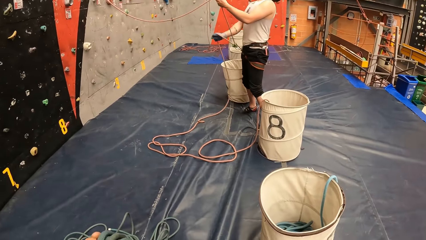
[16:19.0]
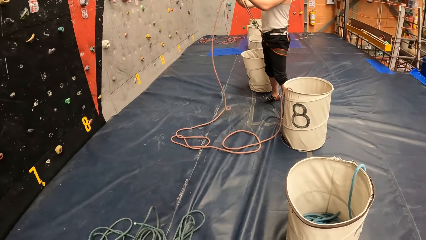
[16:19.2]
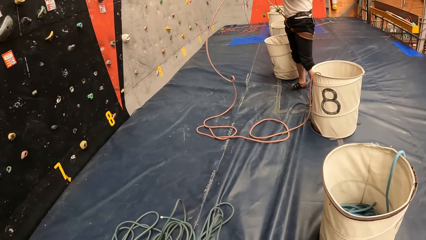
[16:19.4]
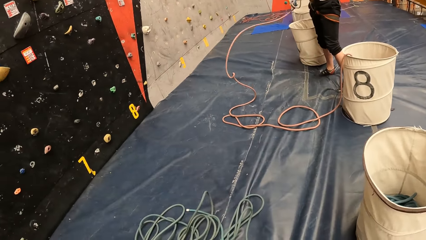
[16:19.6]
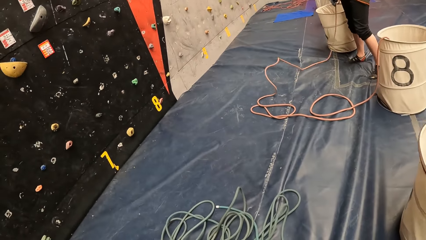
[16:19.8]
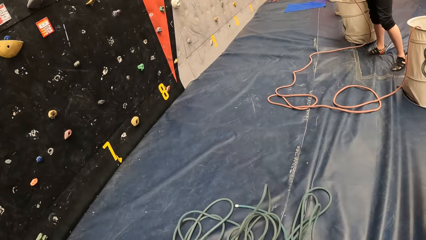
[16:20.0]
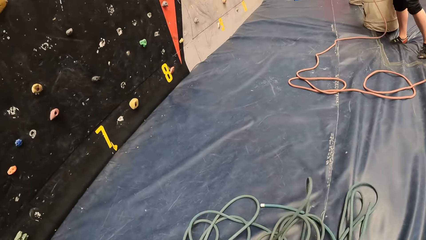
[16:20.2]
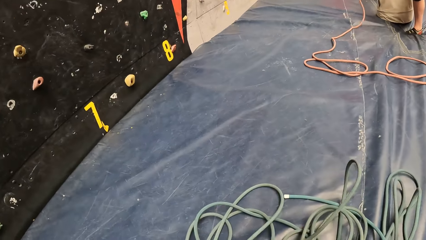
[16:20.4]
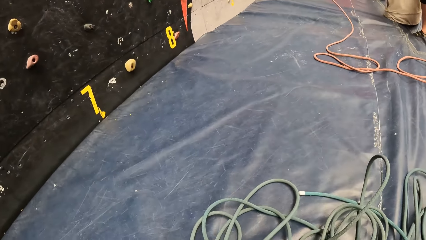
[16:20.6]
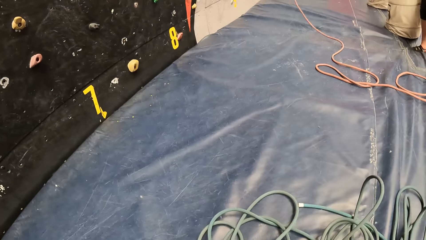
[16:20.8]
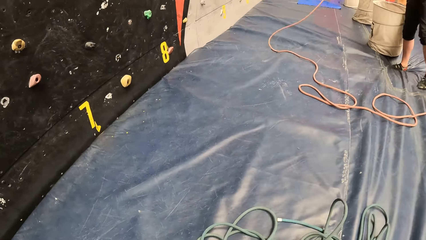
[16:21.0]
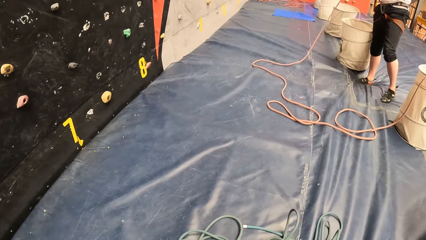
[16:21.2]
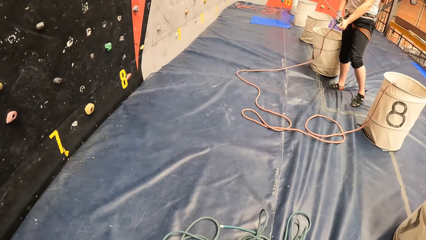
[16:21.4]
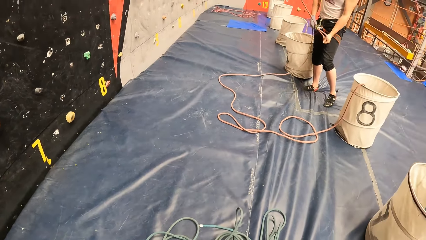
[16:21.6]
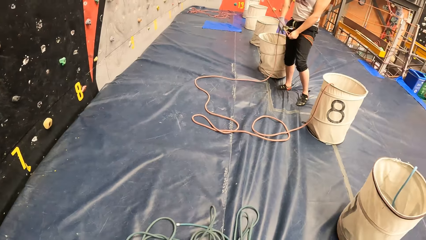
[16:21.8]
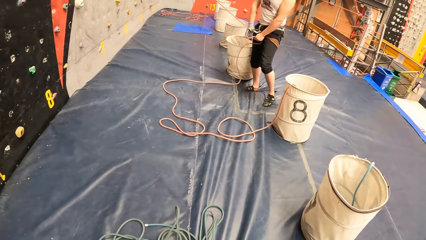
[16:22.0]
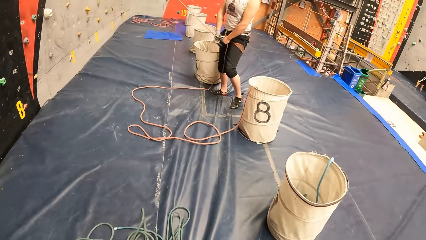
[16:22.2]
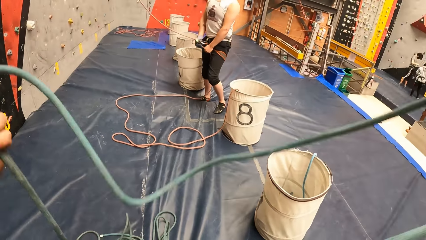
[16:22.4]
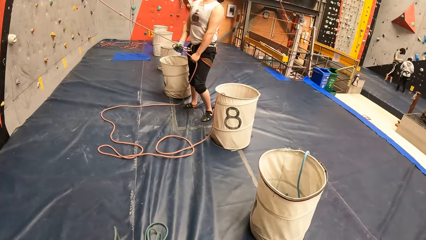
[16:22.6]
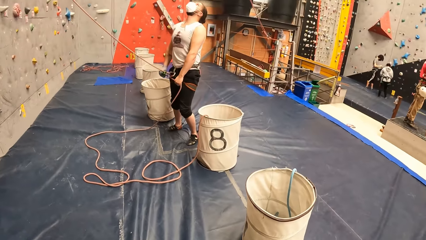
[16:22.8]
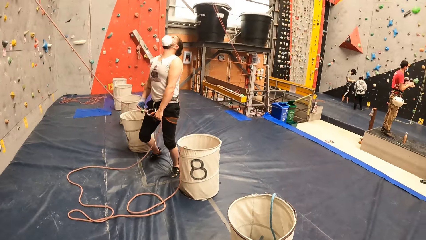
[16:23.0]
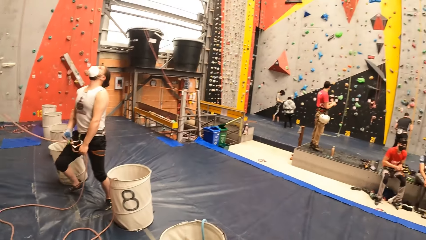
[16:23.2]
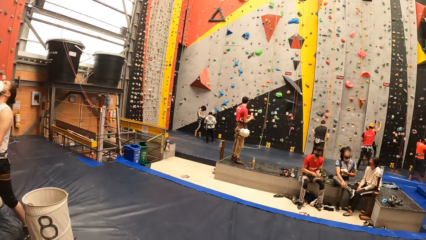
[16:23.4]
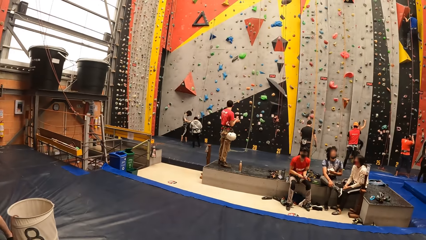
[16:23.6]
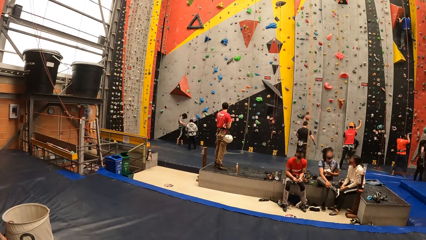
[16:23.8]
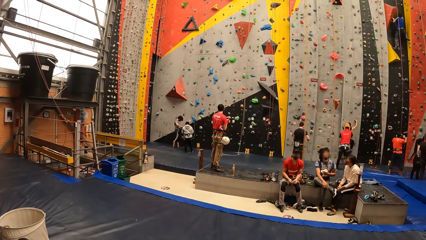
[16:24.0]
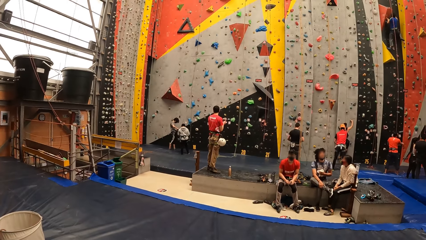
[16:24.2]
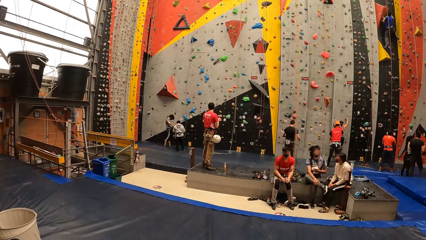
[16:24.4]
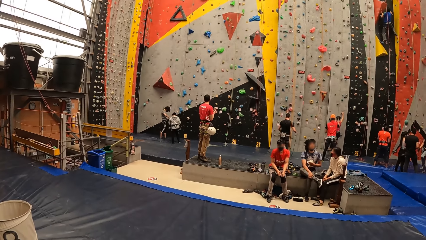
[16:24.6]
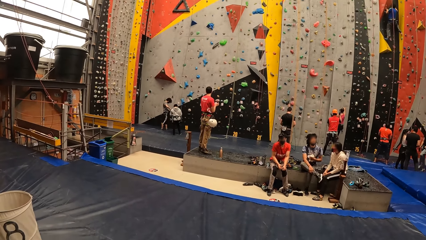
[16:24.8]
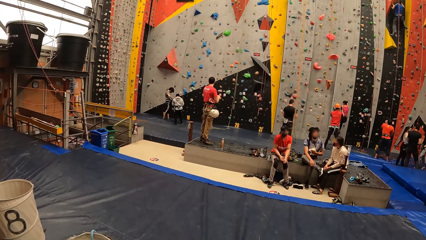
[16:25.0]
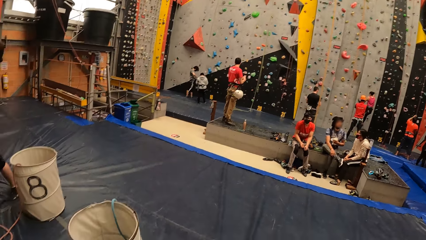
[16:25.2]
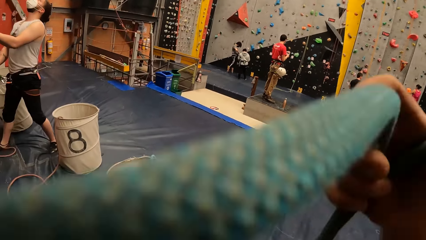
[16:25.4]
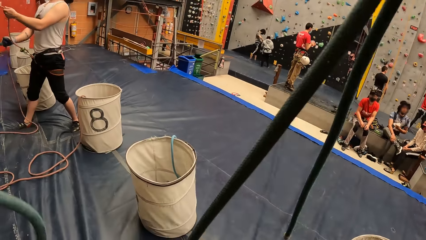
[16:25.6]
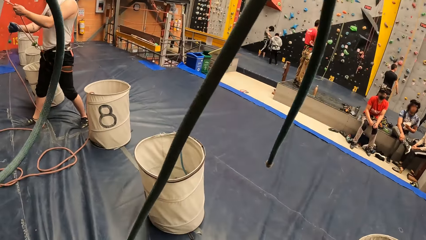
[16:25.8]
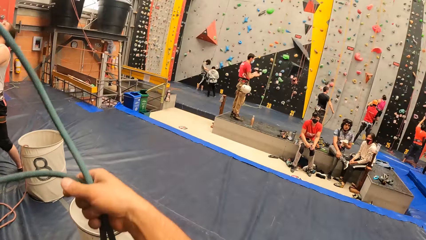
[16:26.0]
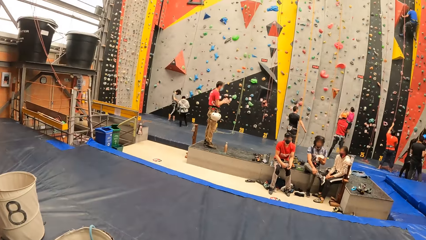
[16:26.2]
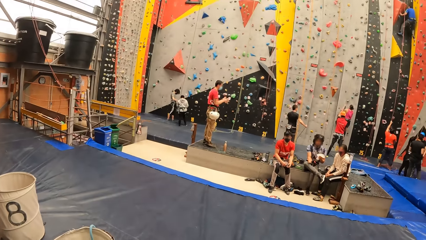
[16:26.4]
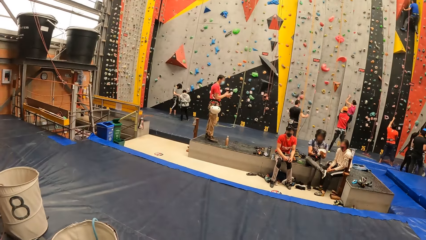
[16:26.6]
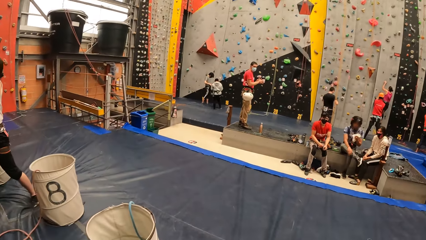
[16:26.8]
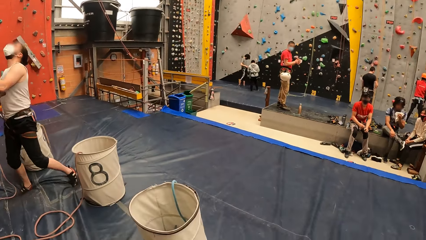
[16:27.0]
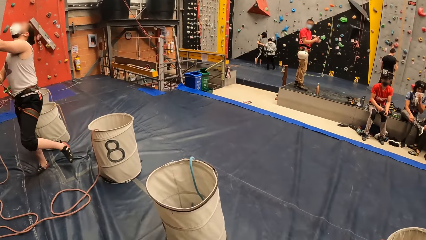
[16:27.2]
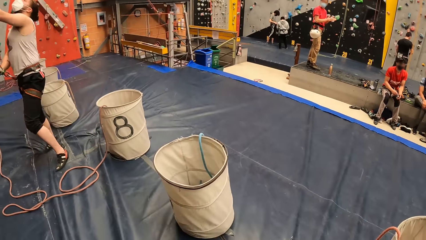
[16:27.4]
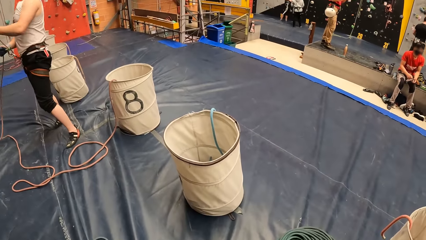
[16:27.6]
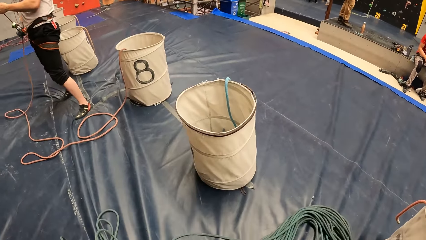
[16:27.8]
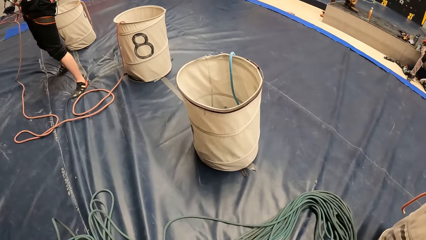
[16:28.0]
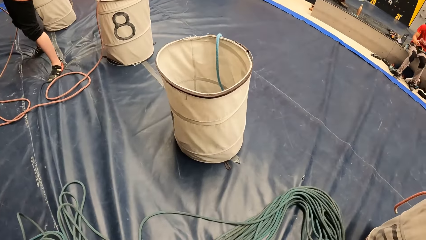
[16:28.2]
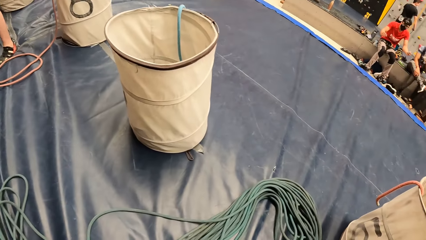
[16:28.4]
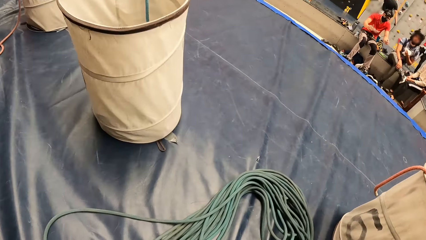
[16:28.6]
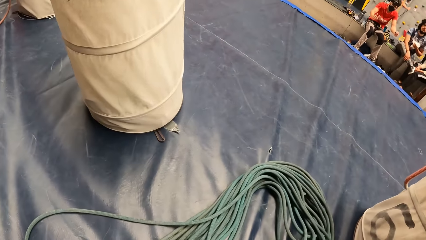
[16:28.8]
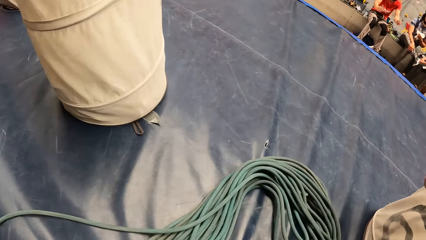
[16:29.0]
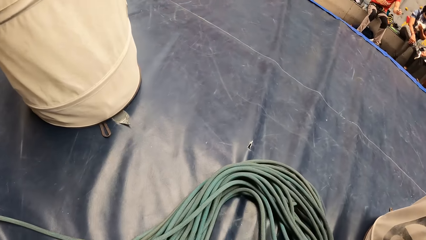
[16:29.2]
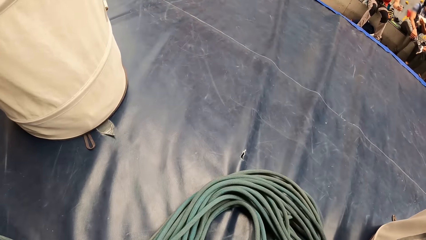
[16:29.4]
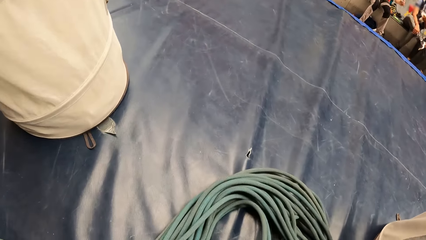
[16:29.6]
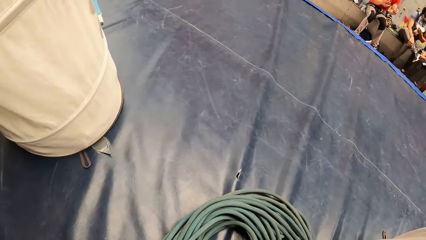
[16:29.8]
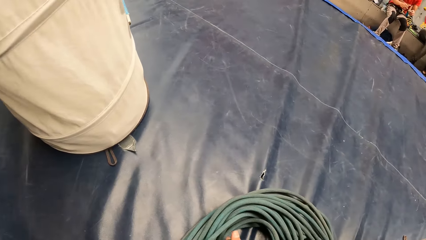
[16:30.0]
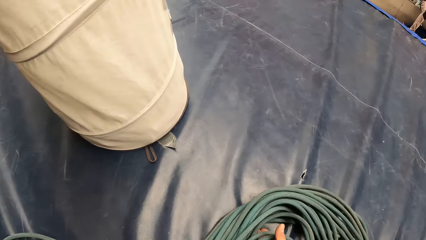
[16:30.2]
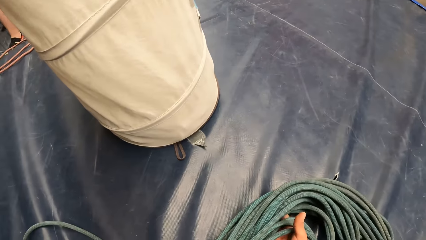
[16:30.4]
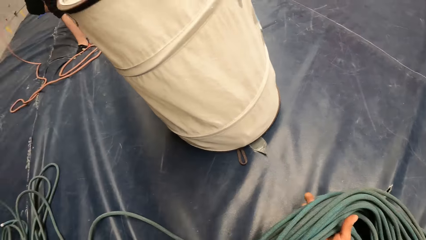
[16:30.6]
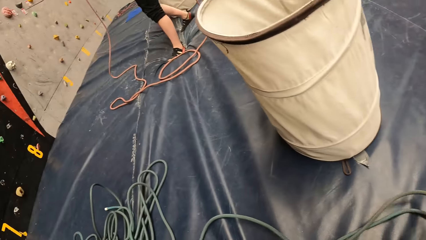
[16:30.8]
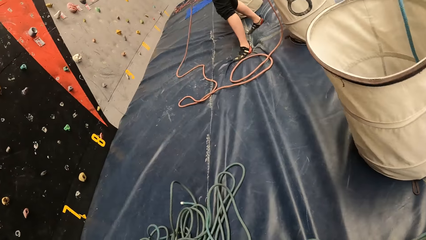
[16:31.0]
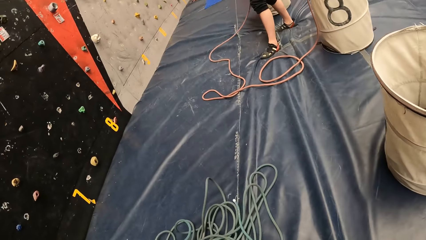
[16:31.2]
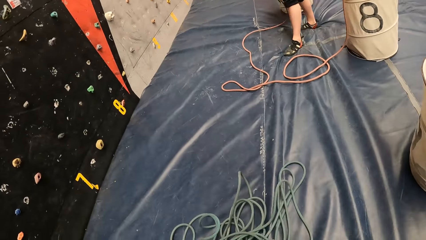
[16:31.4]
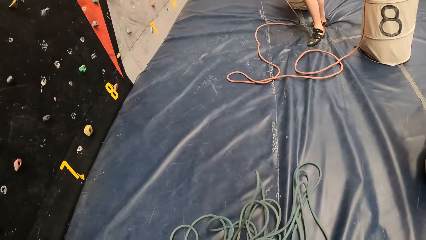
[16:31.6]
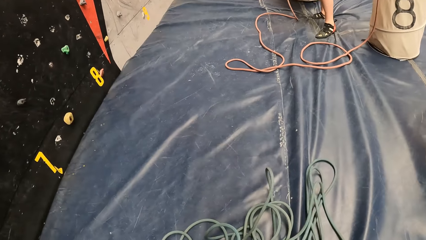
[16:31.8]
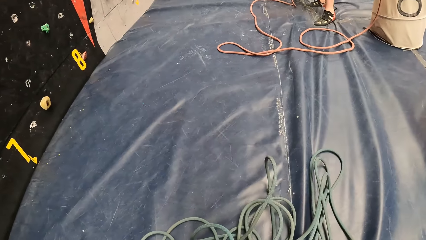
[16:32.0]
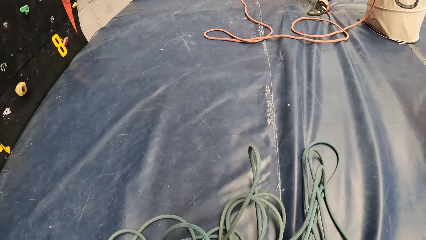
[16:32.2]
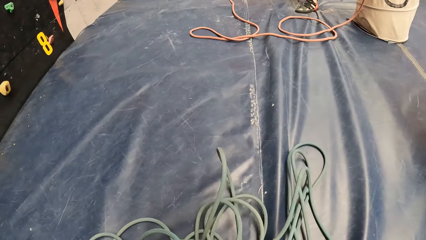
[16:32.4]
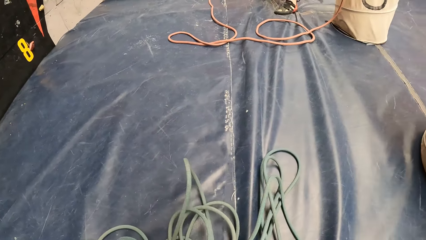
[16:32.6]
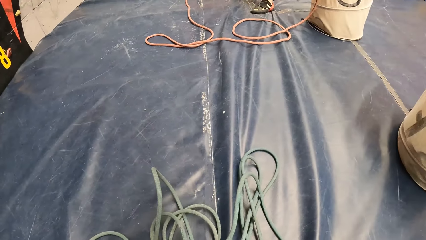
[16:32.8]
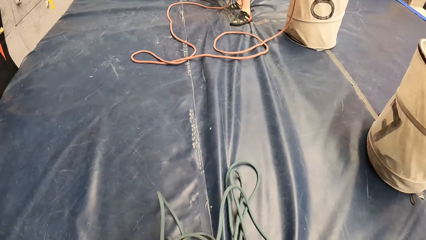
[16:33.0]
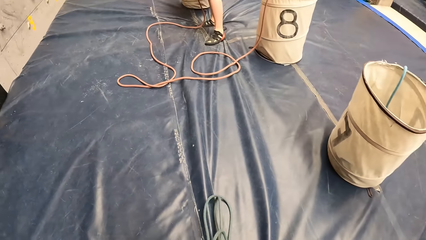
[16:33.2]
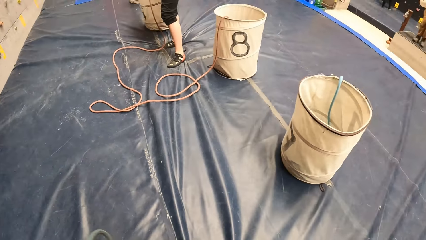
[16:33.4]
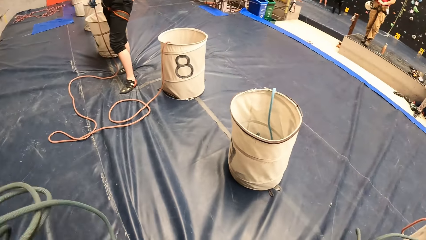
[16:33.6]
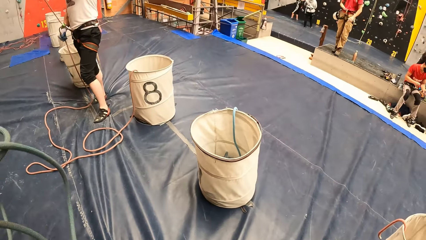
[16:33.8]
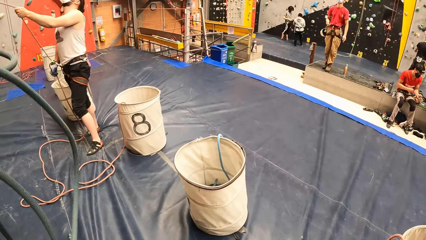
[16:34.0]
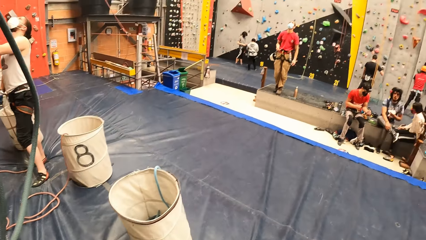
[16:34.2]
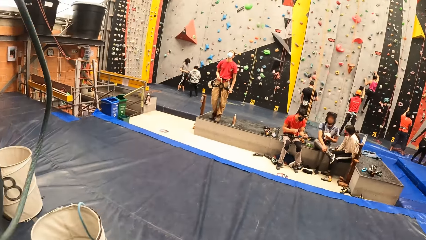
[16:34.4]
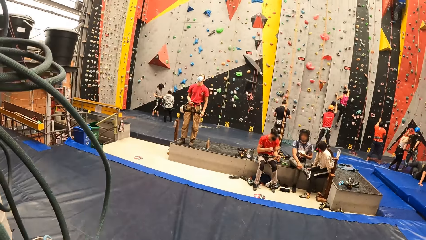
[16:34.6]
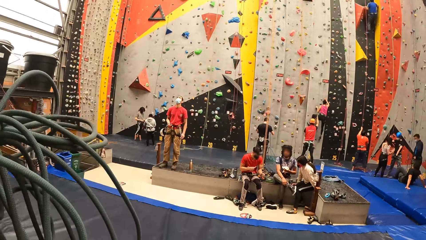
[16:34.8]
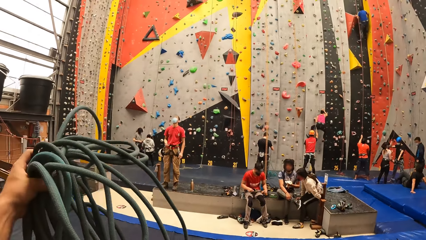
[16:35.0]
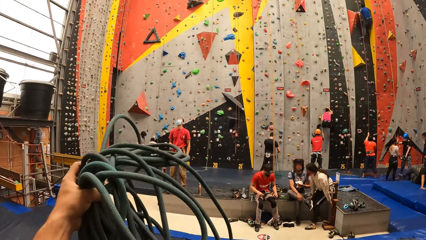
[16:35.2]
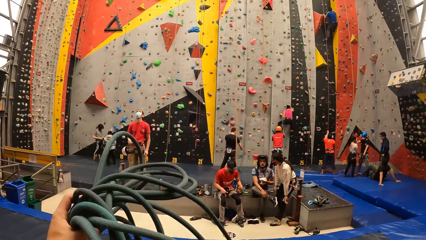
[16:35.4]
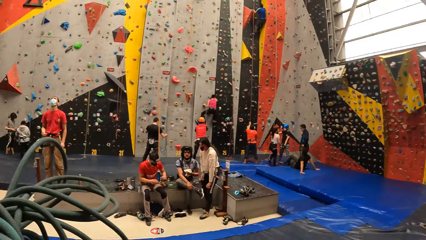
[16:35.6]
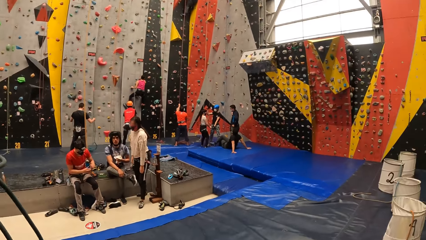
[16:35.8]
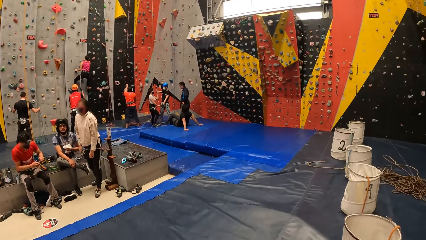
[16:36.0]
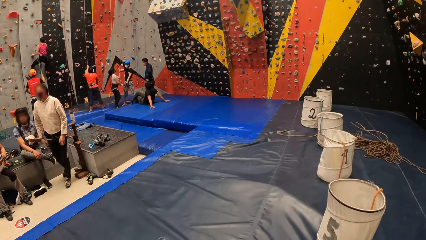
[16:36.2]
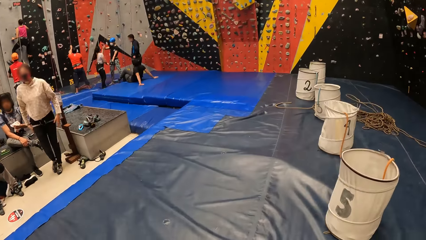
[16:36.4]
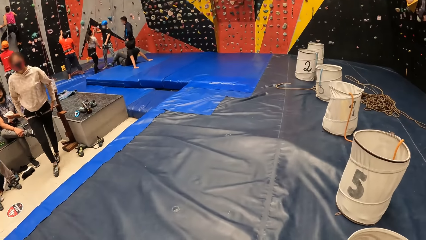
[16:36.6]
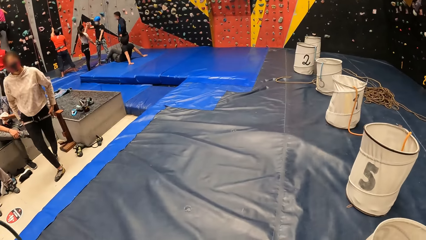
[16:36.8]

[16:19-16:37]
The camera wearer looks around in a room. They adjust the climbing rope. They pick up the rope. They lift the climbing rope.
